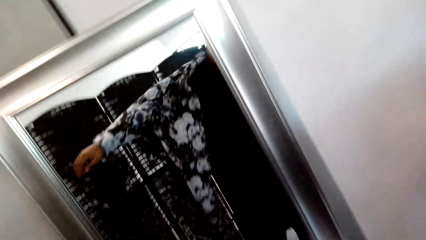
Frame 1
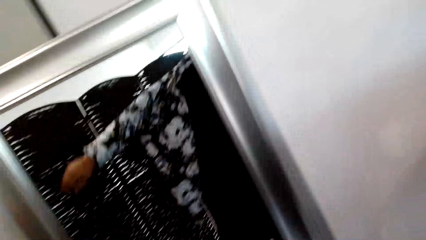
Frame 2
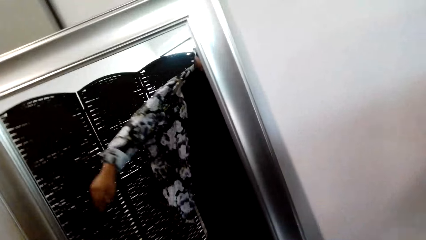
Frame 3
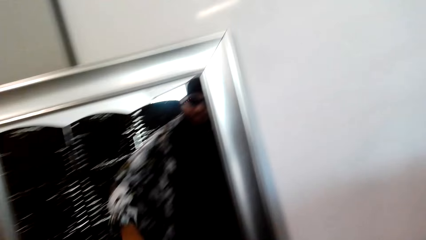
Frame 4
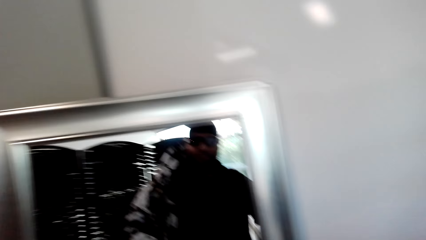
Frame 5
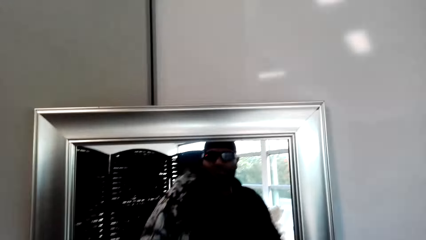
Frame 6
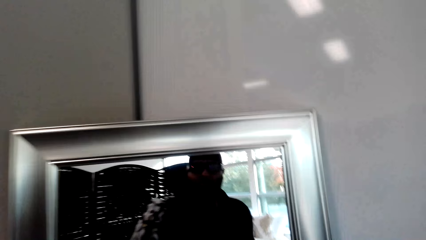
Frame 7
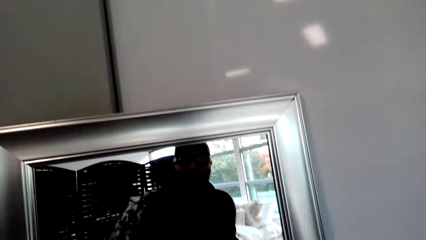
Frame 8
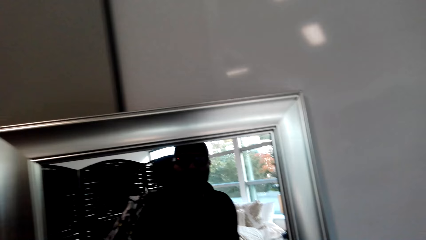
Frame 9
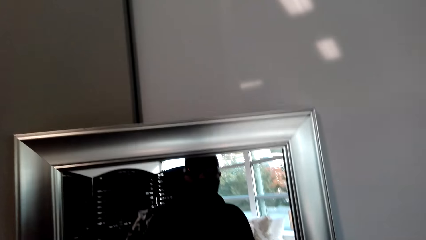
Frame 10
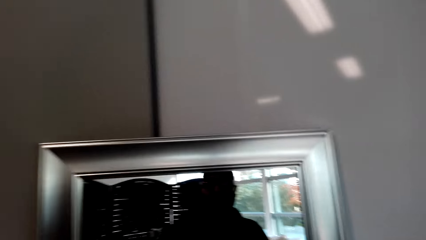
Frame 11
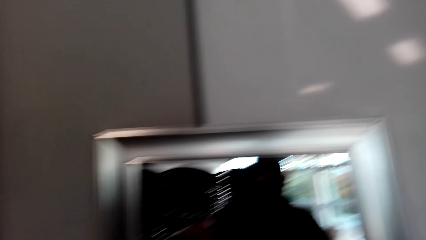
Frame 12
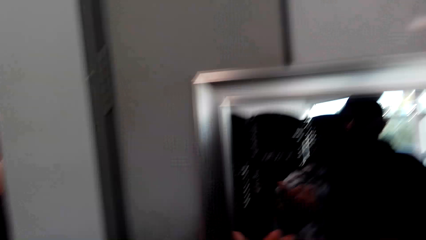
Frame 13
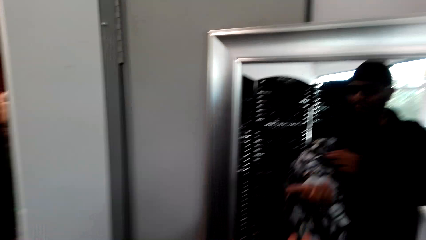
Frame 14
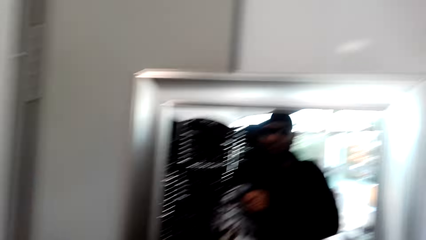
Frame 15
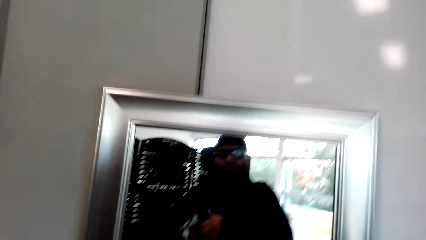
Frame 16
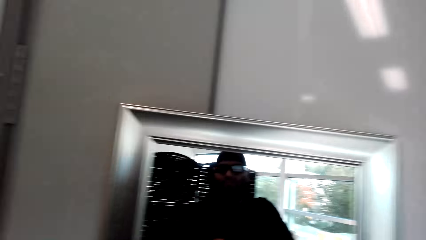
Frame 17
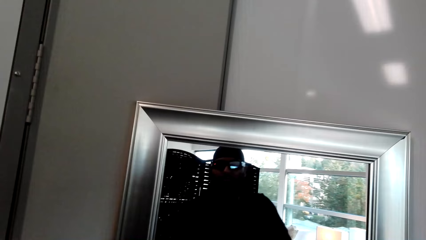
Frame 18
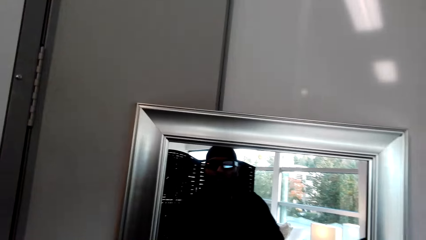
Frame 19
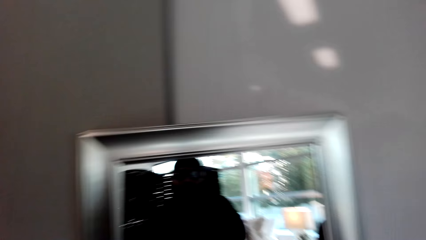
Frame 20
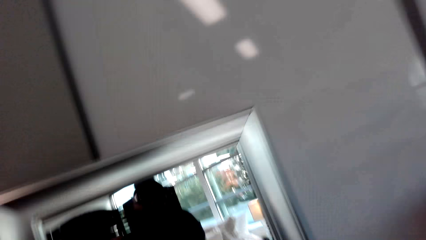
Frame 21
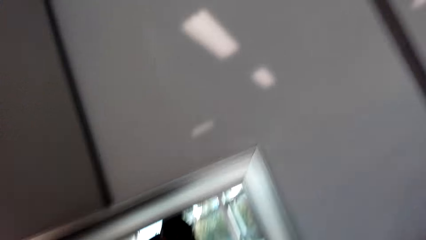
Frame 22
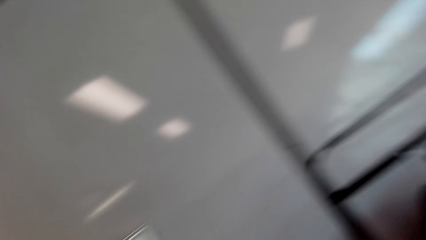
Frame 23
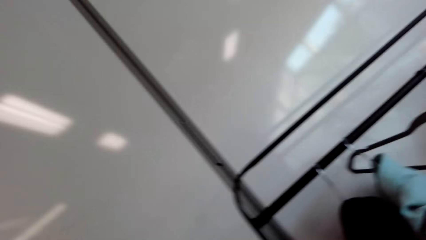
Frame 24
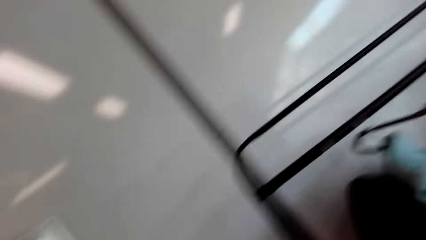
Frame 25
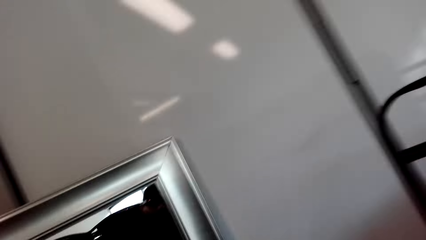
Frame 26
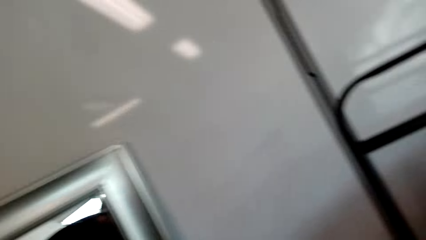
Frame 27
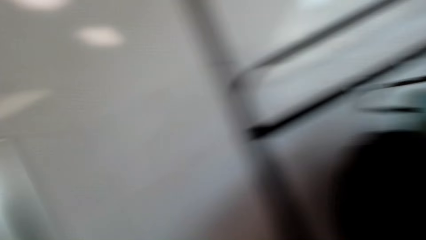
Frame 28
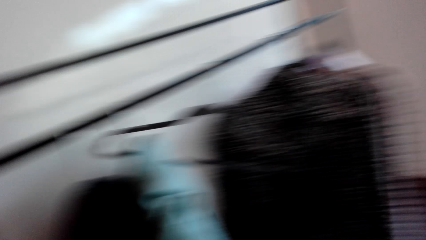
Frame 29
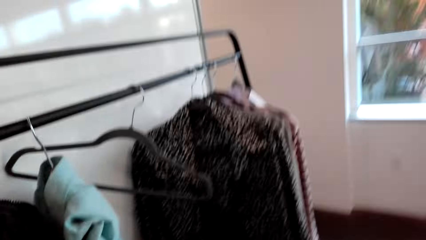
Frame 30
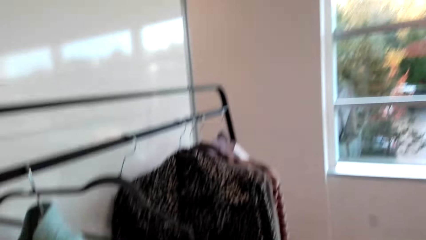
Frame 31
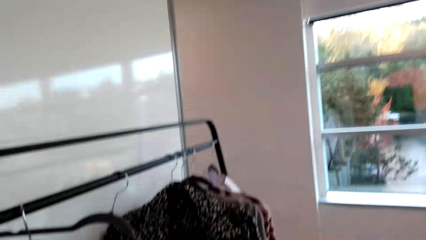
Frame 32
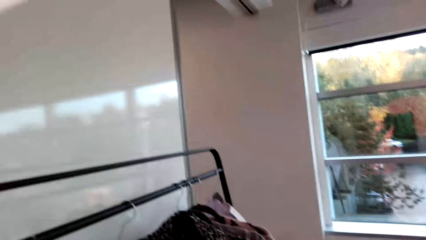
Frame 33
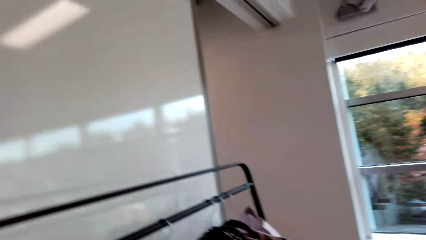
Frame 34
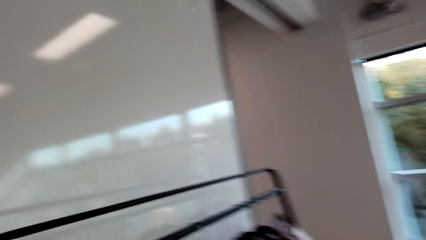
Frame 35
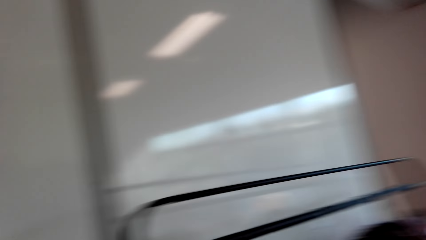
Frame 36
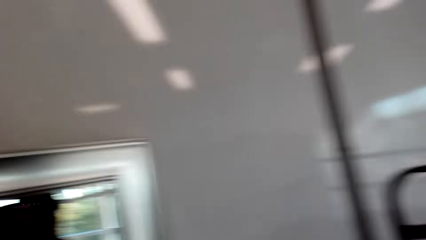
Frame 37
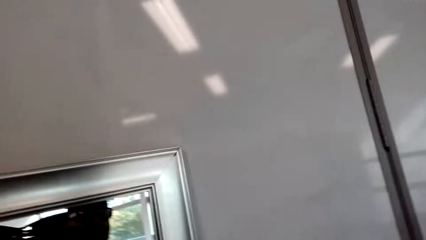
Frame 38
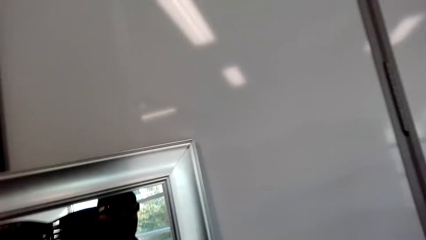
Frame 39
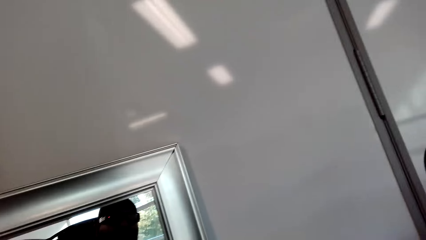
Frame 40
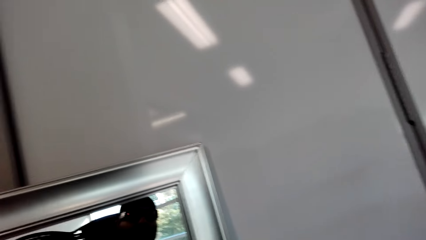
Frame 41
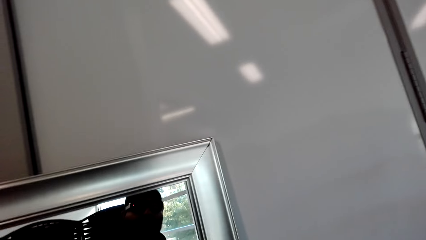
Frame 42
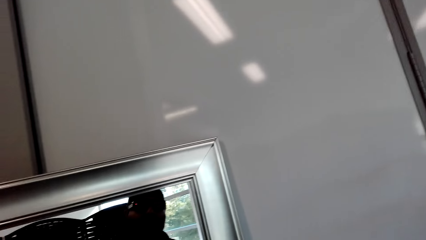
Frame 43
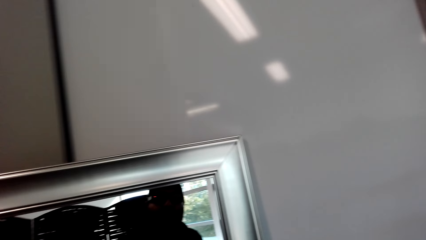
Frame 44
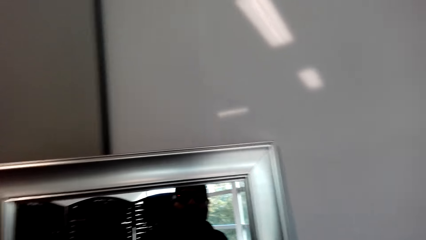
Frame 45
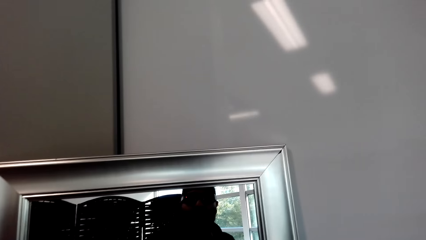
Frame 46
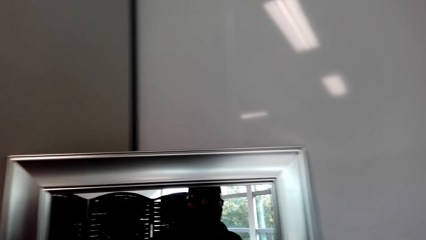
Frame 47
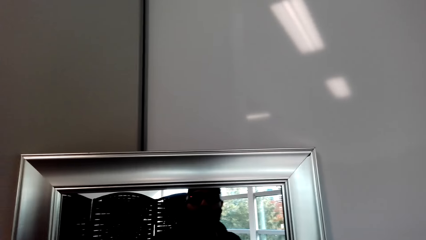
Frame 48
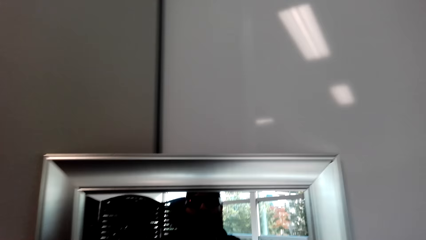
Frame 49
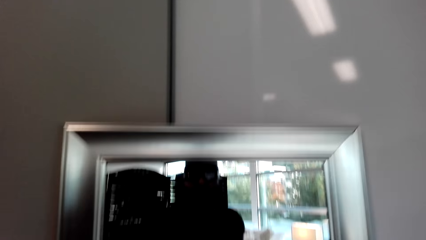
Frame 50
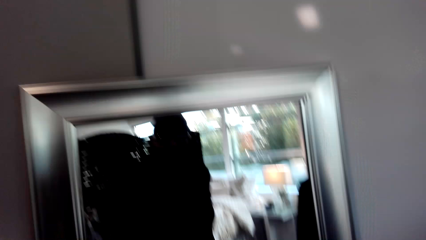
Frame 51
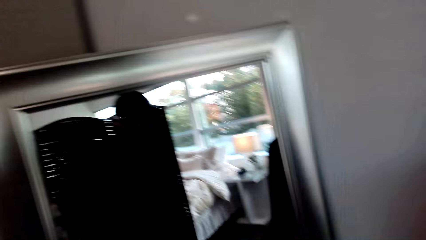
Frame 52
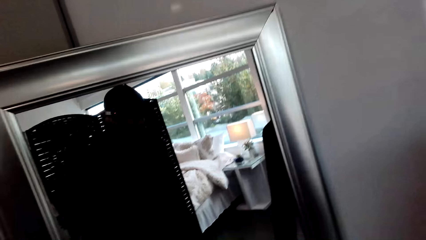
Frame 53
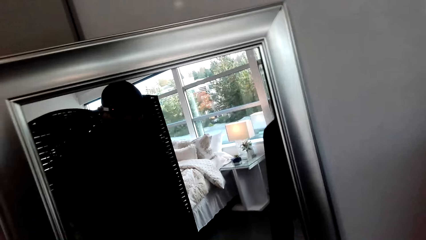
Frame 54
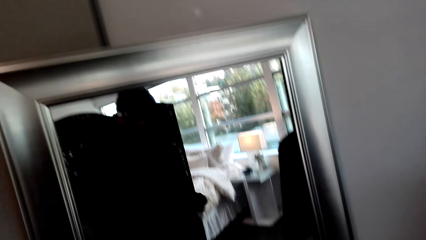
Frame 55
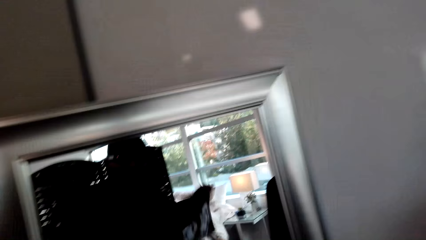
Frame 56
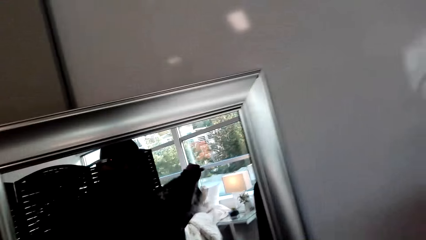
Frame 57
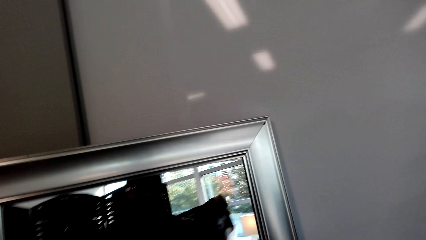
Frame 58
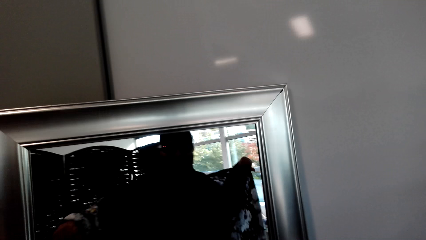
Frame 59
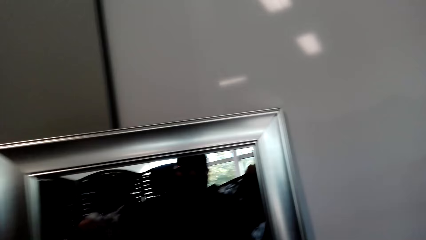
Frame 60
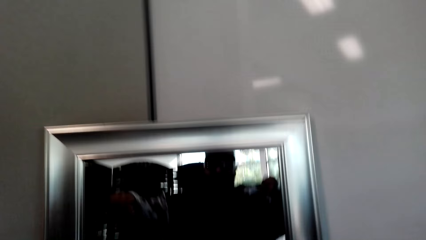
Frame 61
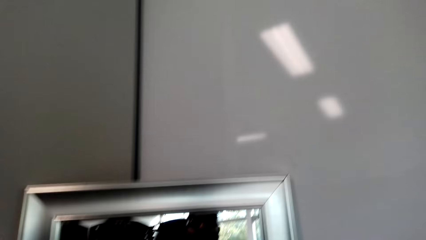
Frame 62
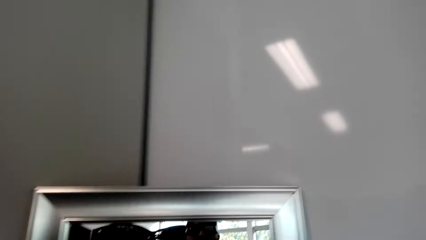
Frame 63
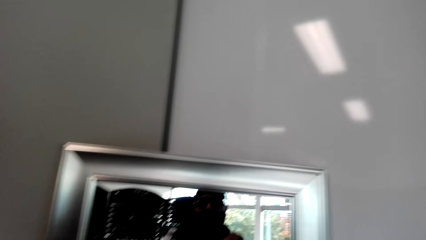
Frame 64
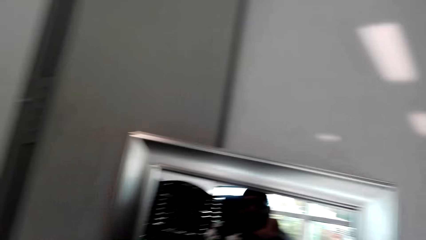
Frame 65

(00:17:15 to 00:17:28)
The camera wearer looks in the mirror. They look around the room. They look at themselves in the mirror.

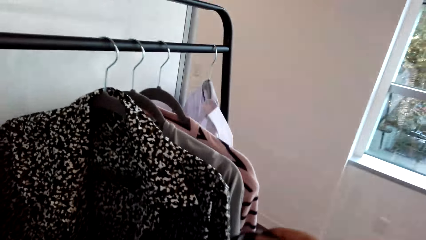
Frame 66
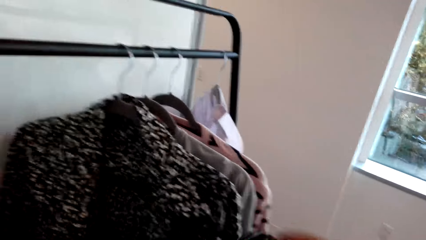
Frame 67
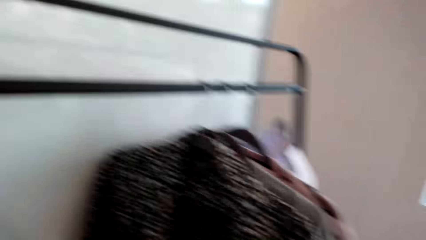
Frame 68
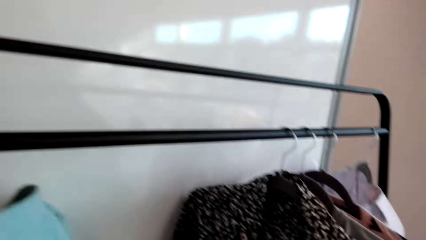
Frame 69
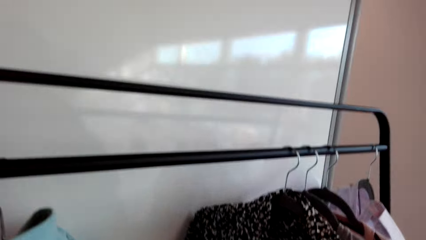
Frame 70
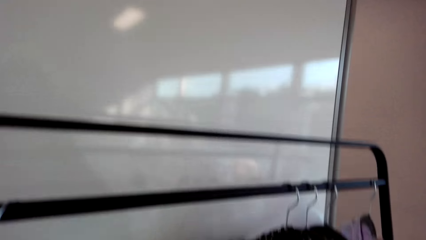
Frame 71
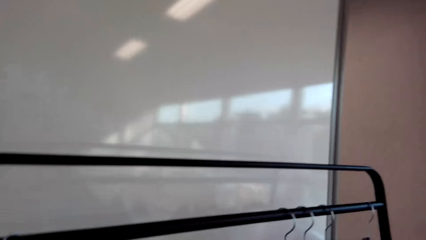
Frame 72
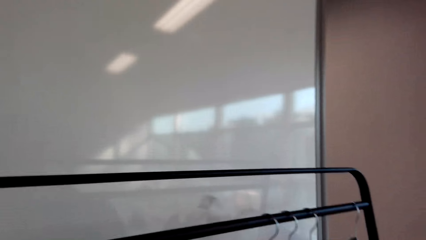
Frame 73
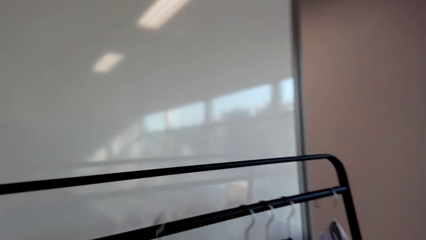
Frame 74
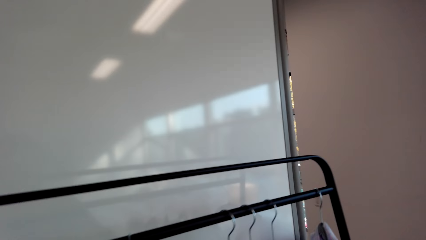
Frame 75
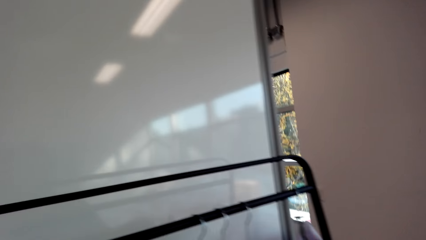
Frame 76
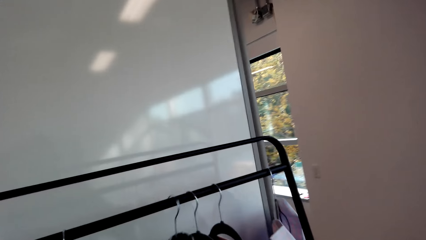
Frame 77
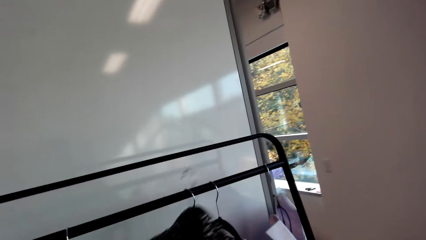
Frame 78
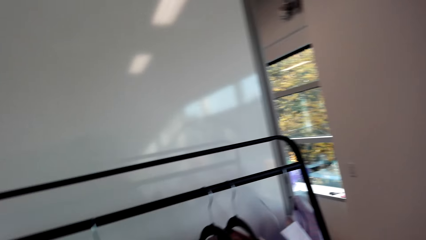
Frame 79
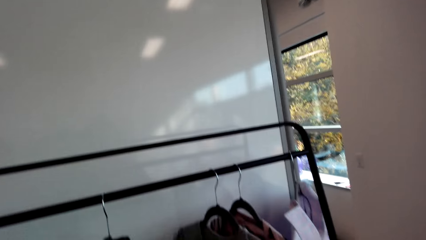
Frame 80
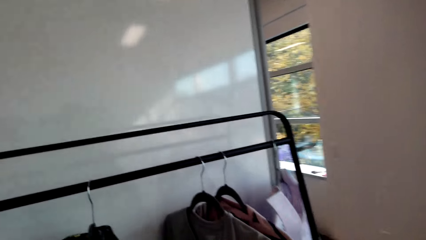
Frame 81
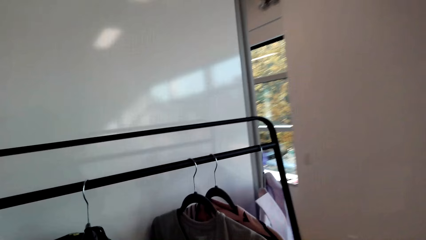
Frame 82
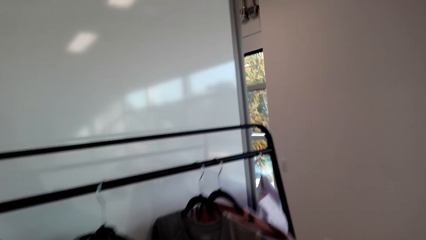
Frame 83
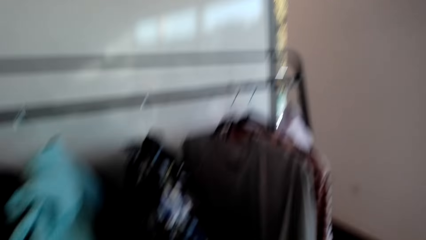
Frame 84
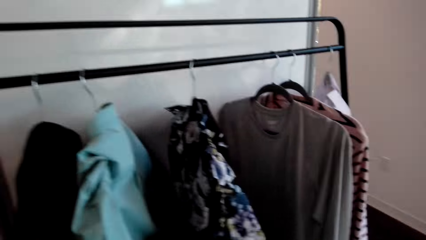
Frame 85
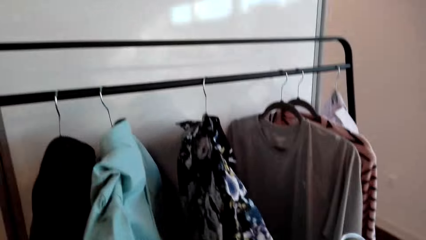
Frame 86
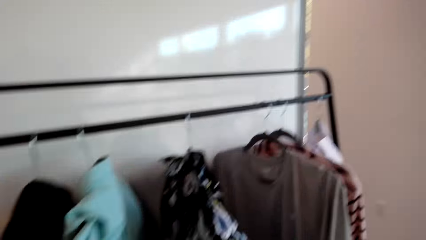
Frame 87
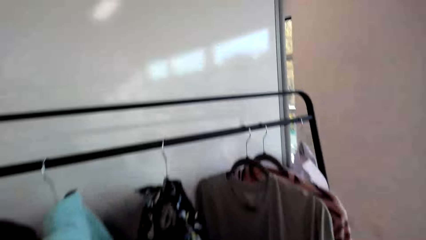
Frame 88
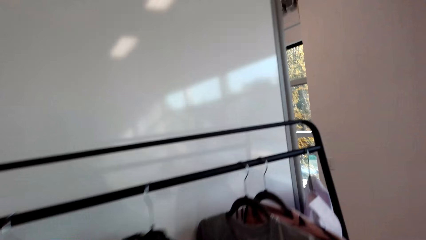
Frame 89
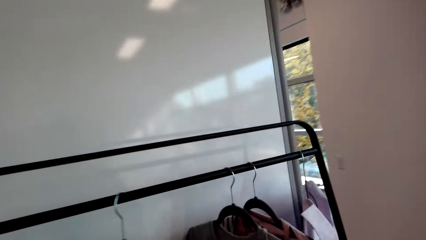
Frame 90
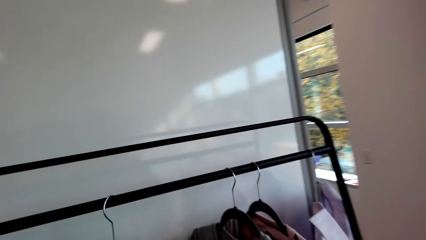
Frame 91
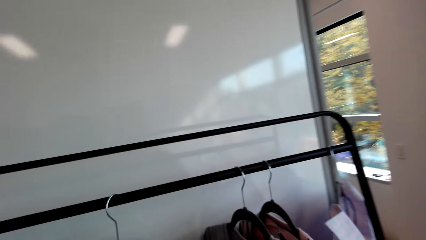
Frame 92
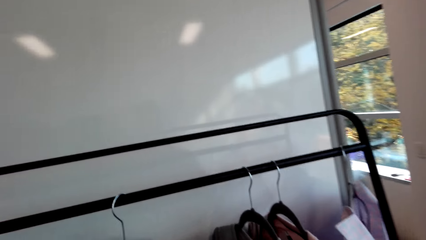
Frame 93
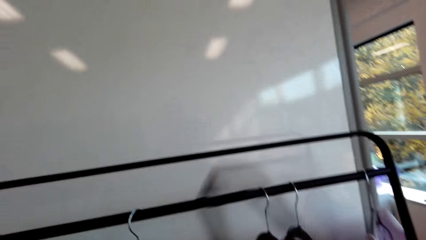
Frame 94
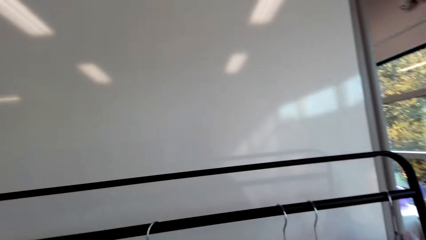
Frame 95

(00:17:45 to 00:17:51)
The camera wearer puts the shirt on the clothes rack. They hook the hanger. They pick up the shirt. They look around the clothes.
